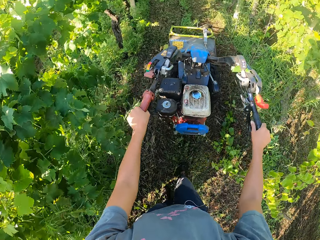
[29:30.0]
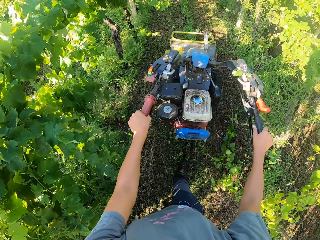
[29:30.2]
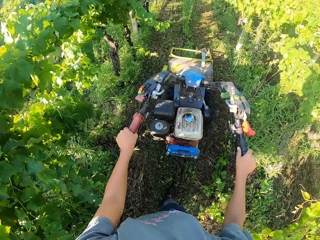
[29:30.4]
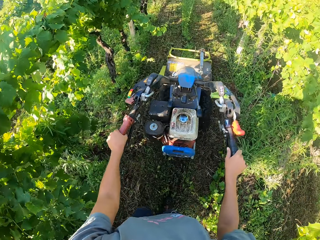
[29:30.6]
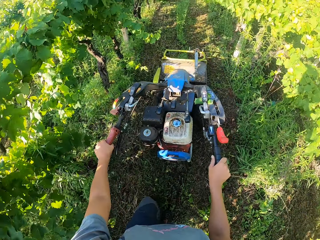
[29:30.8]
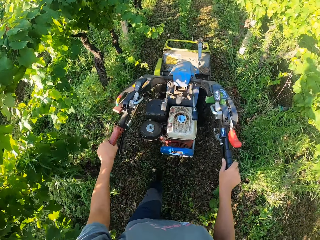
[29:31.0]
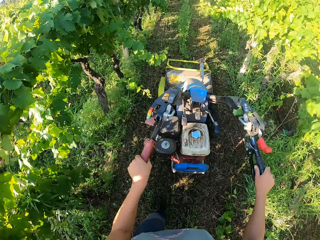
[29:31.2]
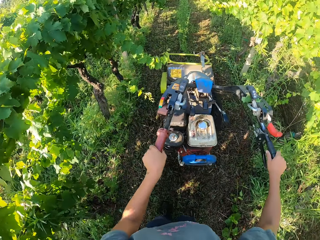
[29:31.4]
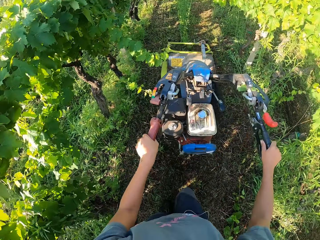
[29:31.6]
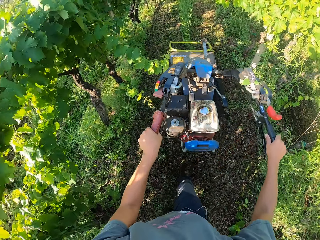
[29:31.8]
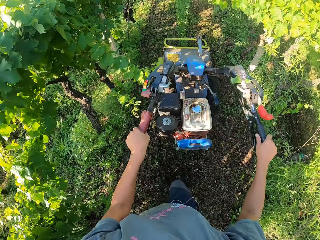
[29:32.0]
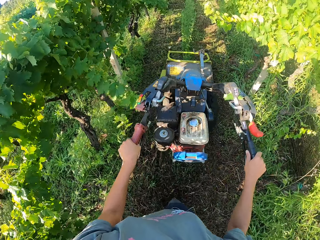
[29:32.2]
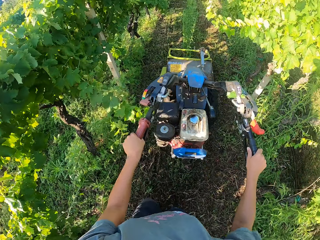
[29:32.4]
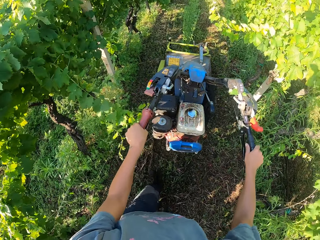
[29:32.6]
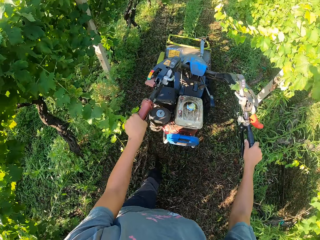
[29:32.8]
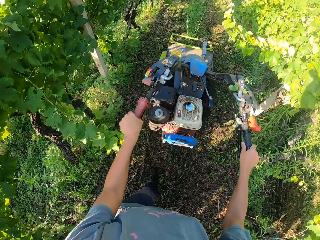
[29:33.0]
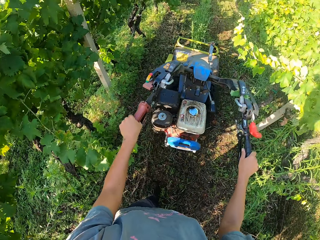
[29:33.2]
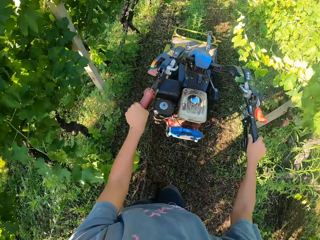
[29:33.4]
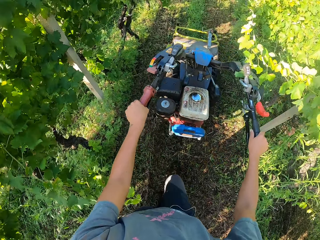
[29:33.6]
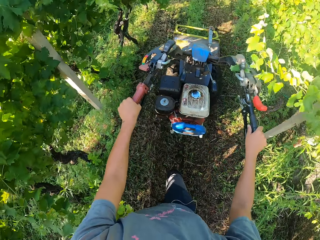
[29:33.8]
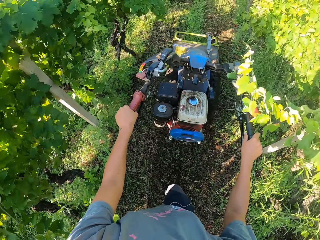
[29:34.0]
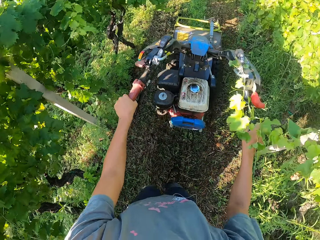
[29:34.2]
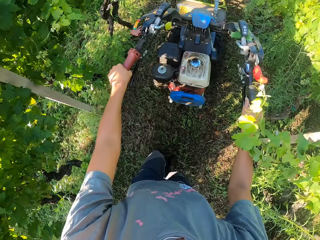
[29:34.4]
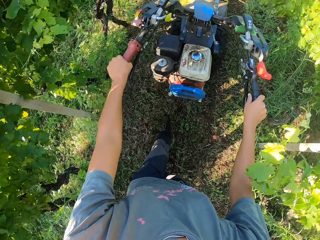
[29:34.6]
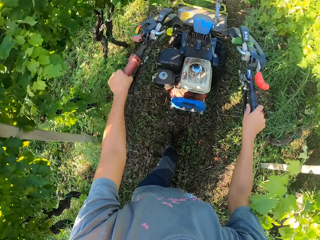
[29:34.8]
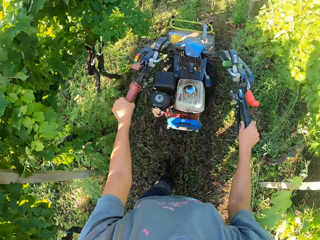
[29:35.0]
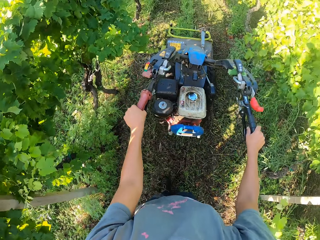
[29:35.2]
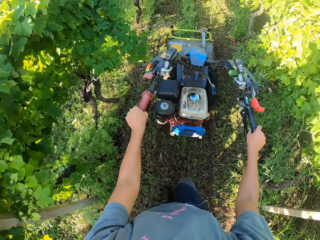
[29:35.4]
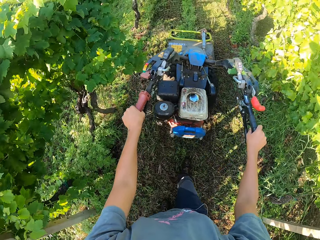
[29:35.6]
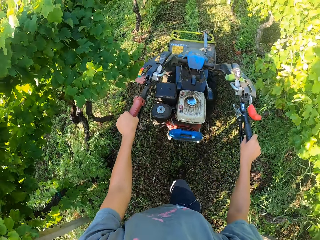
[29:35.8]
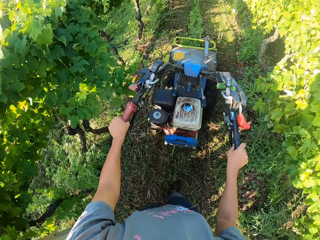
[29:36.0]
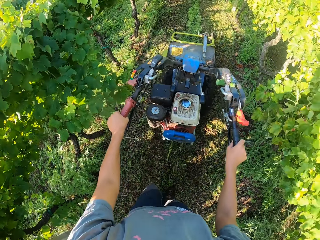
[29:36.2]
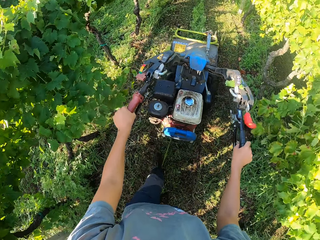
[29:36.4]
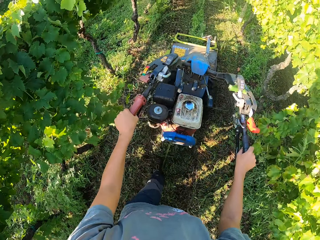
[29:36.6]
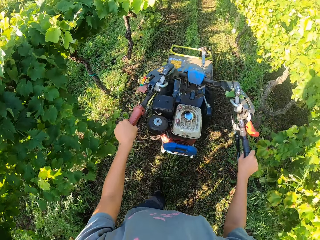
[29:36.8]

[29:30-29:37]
The camera wearer cuts the grass with the lawn mower.

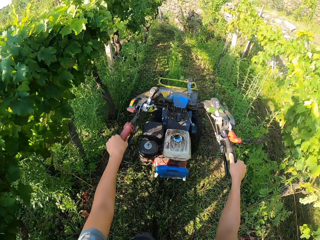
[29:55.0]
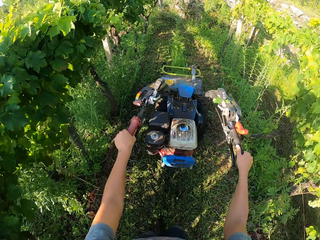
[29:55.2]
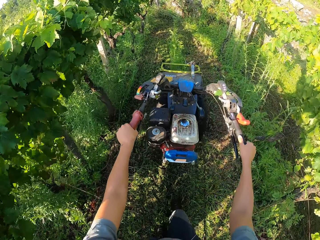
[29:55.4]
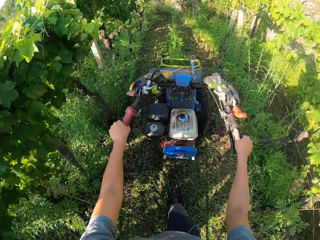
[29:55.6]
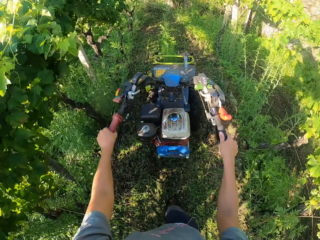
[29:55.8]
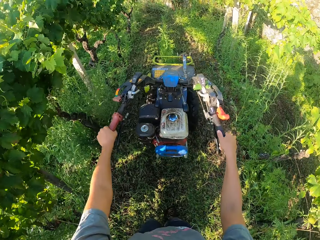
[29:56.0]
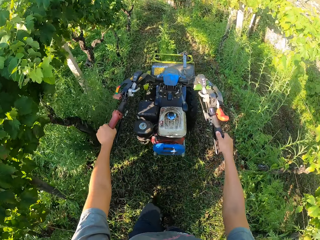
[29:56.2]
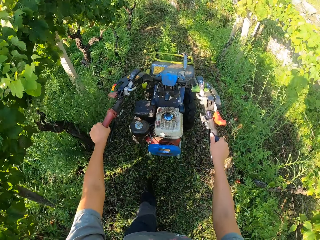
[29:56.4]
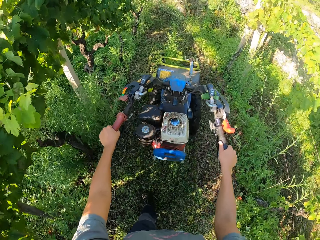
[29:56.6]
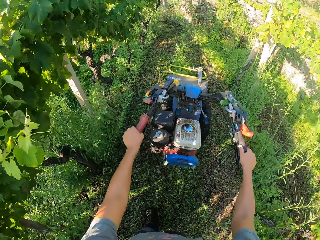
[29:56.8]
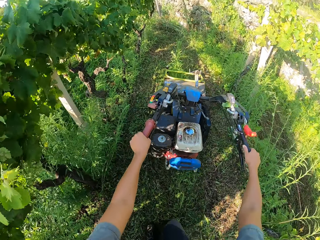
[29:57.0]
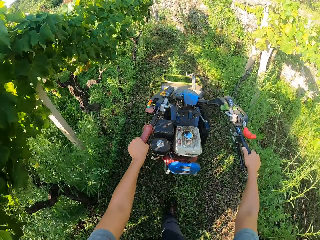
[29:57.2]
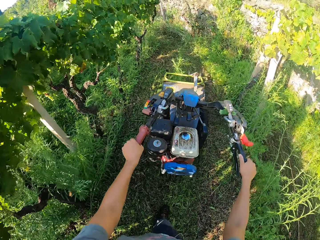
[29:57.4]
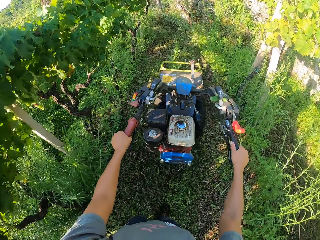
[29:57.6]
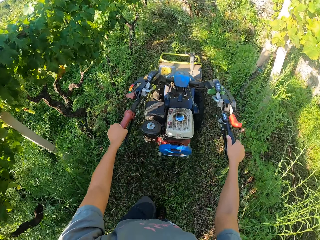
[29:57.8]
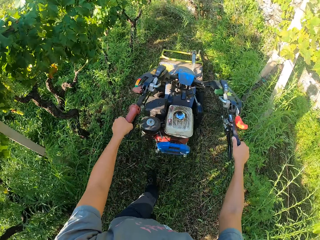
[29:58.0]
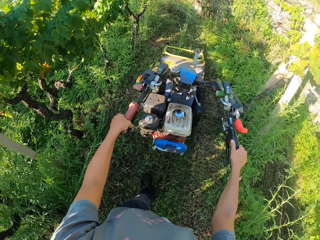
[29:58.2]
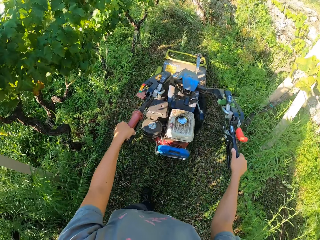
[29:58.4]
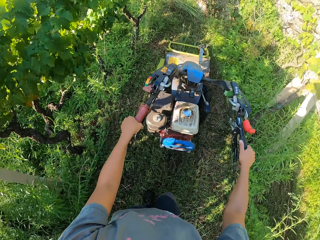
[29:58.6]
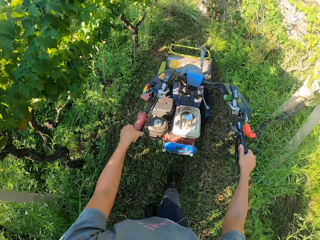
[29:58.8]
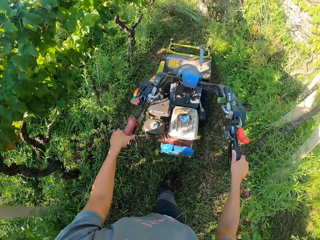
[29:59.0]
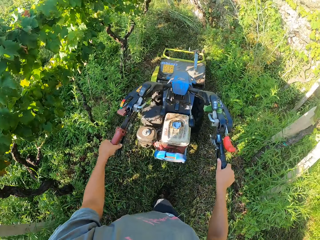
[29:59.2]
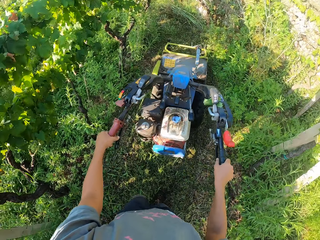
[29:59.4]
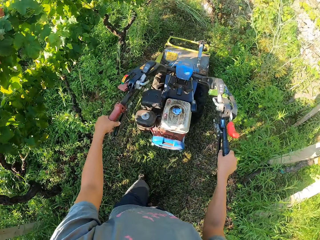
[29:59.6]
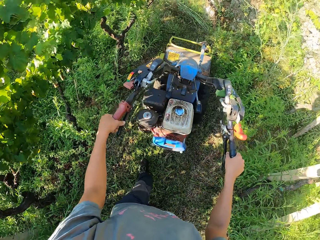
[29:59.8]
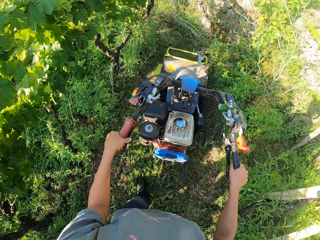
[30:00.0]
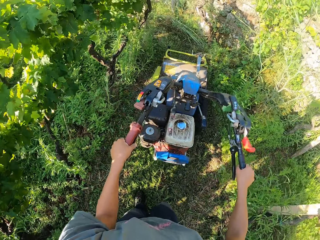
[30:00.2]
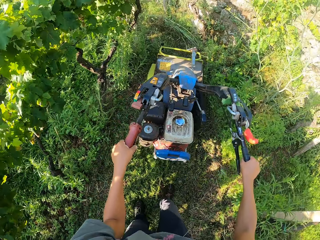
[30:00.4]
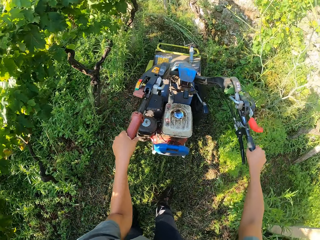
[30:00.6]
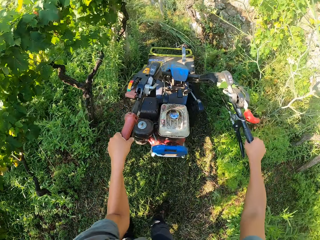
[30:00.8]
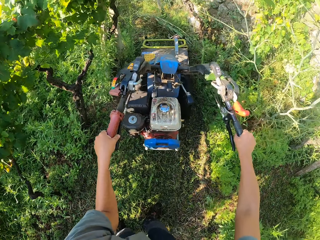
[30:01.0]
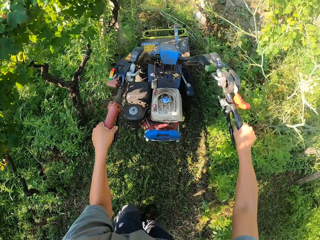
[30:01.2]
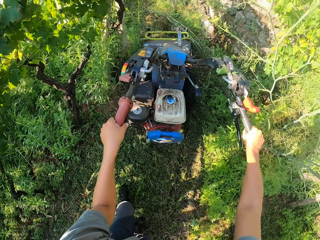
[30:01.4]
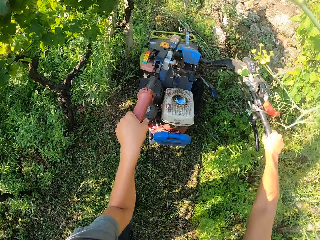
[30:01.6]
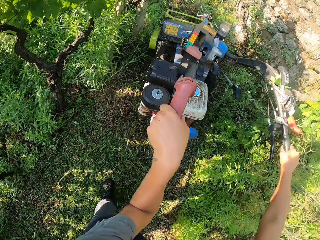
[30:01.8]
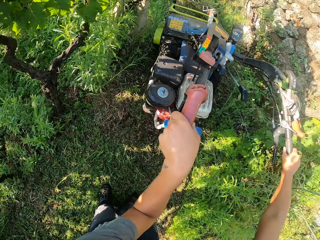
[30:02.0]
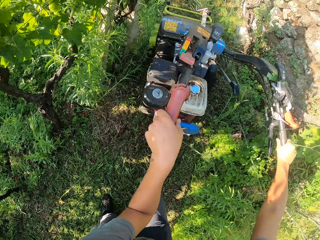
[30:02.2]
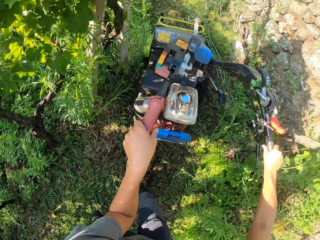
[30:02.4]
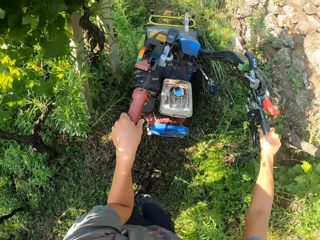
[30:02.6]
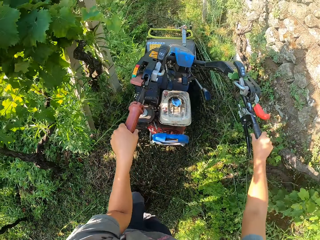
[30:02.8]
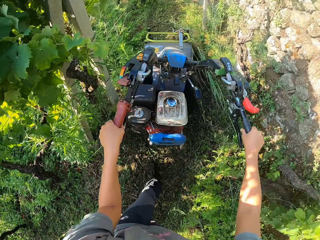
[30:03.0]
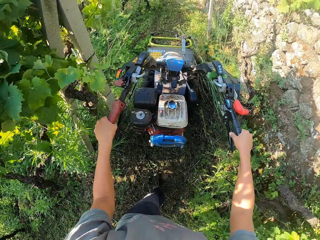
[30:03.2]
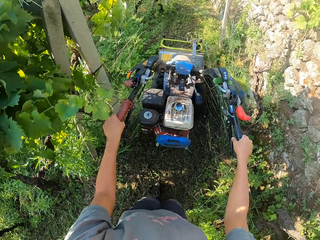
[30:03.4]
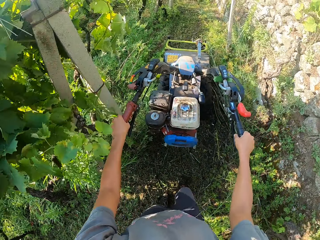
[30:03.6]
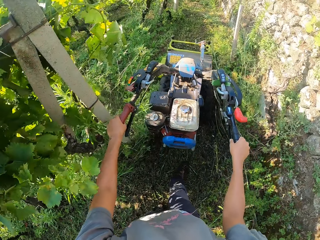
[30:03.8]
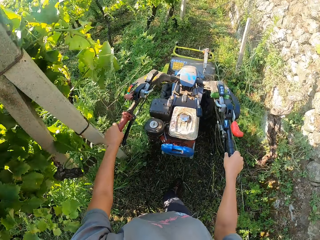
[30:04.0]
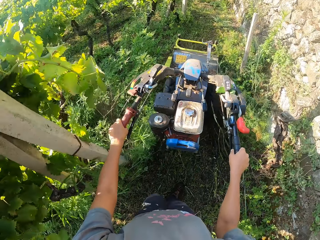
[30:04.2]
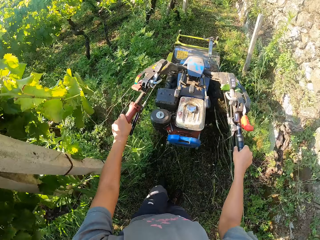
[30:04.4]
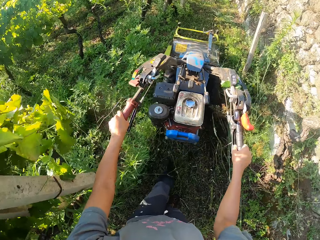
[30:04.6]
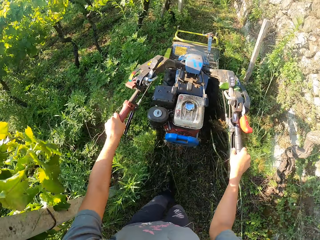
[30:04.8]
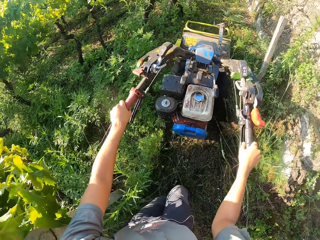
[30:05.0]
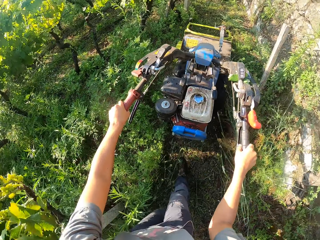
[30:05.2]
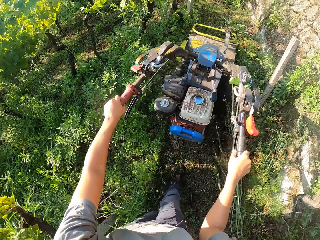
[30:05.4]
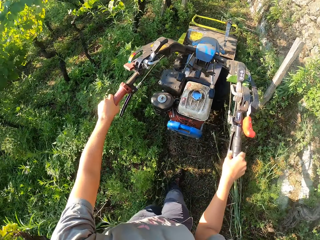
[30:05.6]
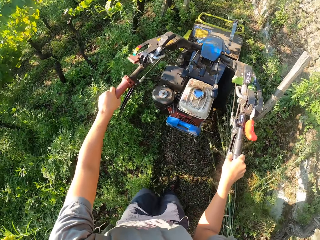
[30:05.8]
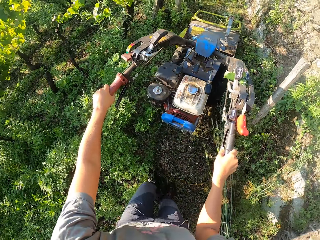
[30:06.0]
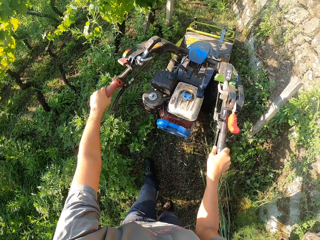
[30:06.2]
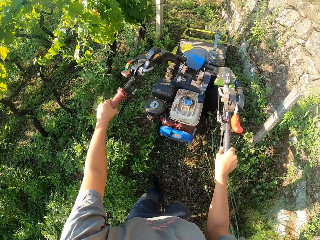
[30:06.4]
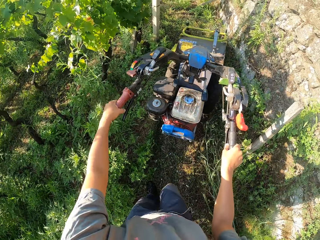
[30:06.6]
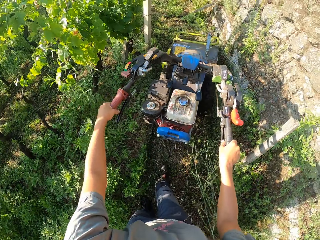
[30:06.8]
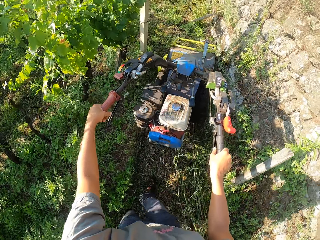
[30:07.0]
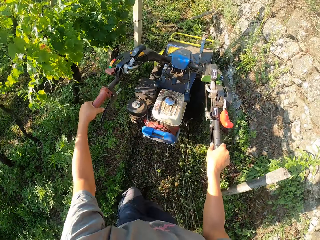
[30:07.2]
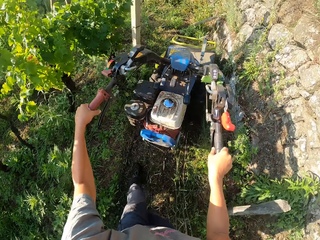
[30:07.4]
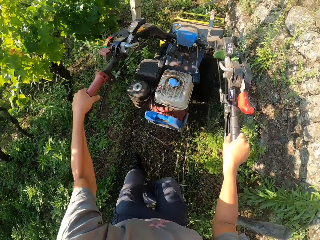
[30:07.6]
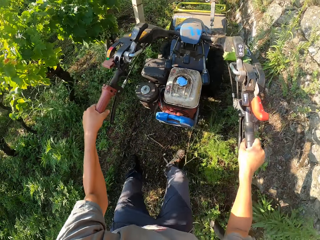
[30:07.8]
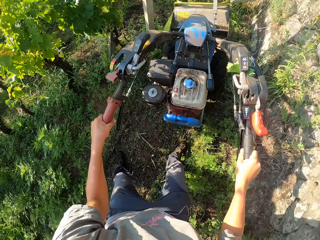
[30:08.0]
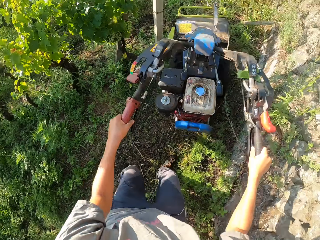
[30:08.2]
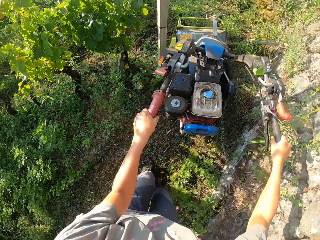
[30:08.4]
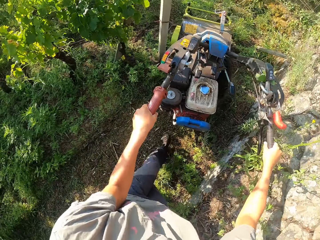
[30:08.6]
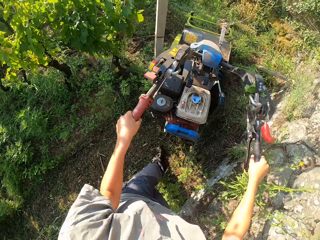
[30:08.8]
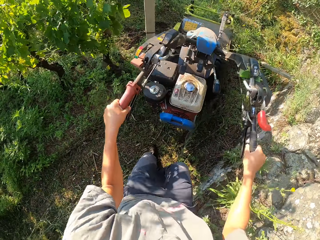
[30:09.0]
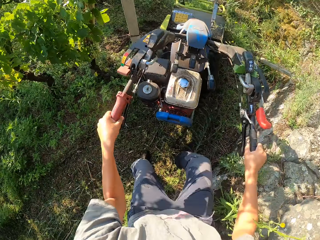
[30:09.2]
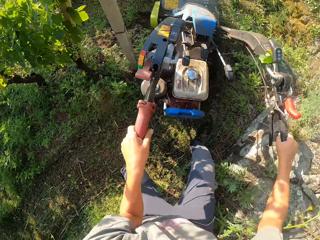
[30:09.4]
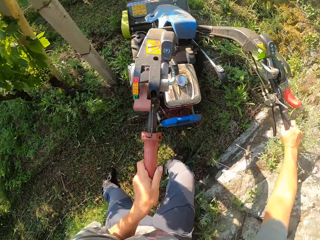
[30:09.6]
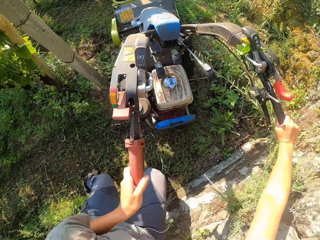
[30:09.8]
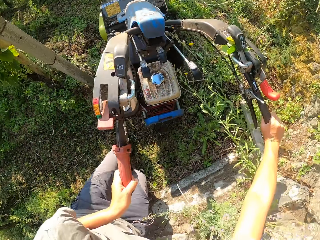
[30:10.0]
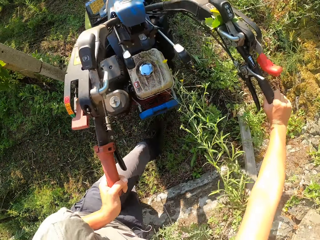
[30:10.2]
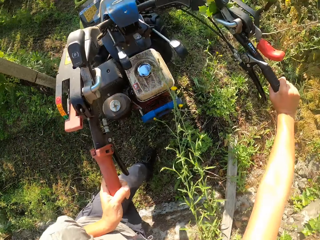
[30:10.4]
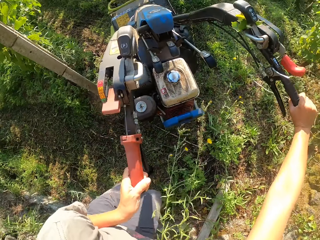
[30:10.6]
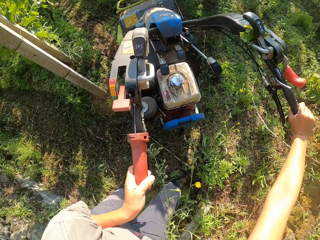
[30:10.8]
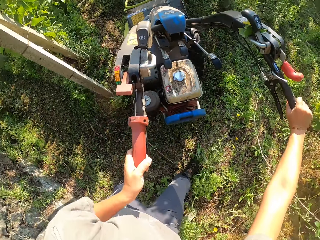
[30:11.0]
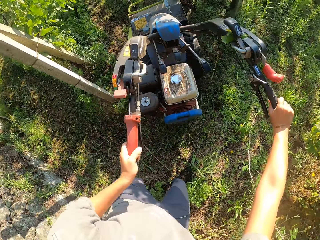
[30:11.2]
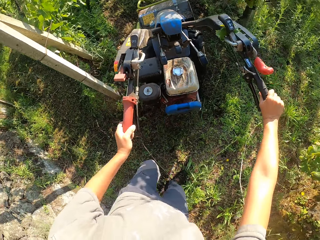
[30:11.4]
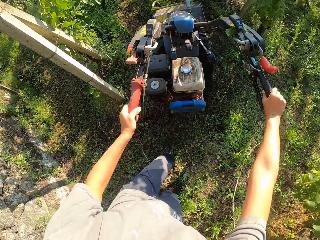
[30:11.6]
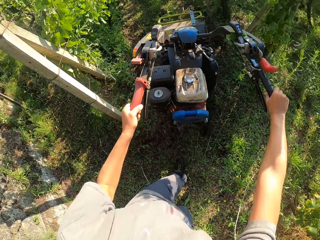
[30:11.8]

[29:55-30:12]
The camera wearer walks forward. They cut the grass. They move the top part of the lawn mower to the side. They return the top of the lawn mower to its original position. They cut the grass. They walk forward. They move the lawn mower to the side. They lift up the lawn mower, turn the lawn mower to the side and lower the lawn mower. They turn the lawn mower.
